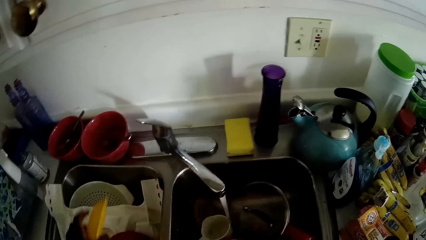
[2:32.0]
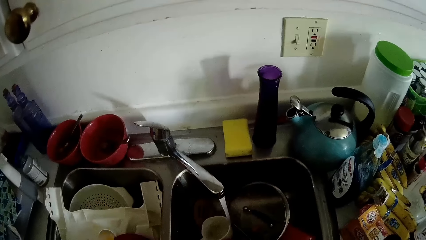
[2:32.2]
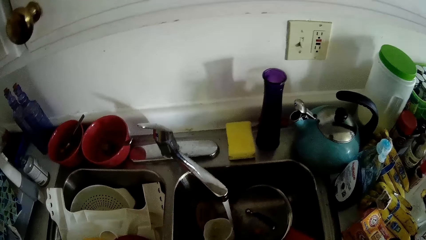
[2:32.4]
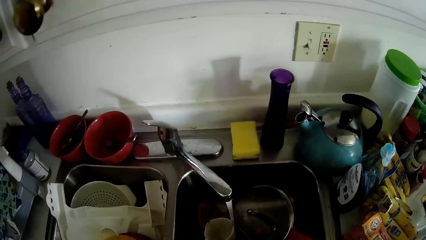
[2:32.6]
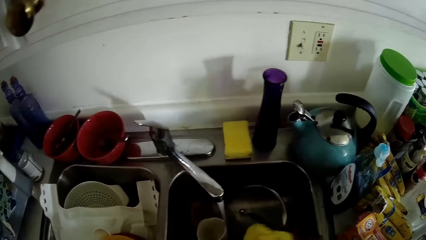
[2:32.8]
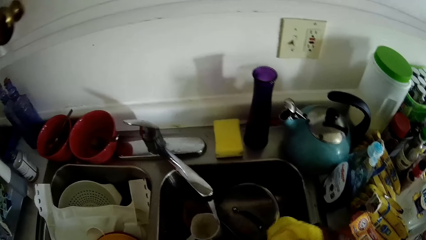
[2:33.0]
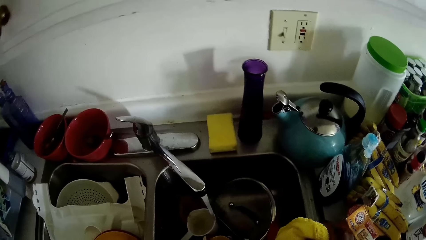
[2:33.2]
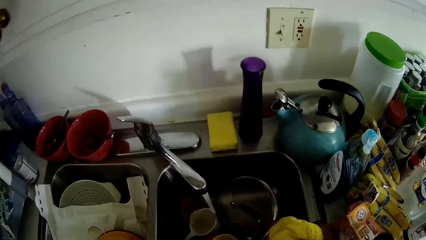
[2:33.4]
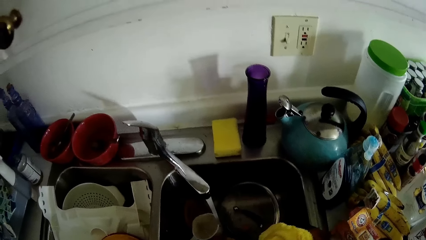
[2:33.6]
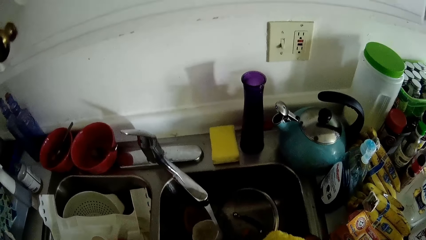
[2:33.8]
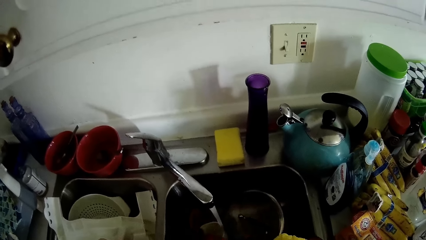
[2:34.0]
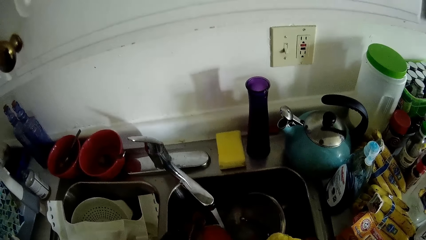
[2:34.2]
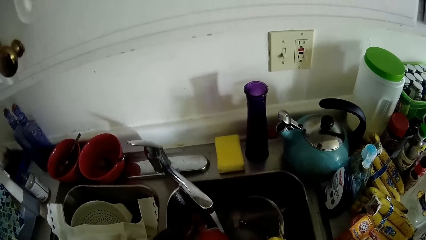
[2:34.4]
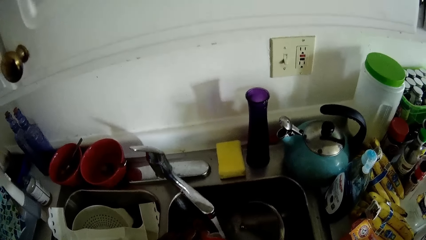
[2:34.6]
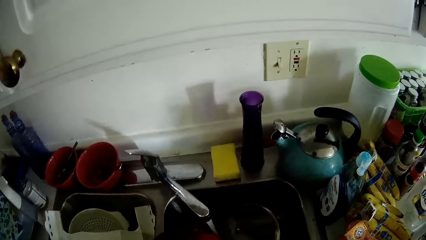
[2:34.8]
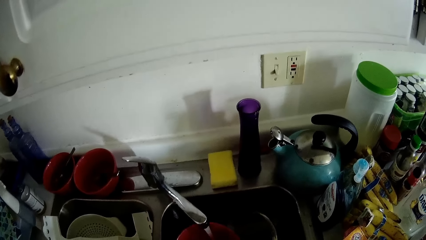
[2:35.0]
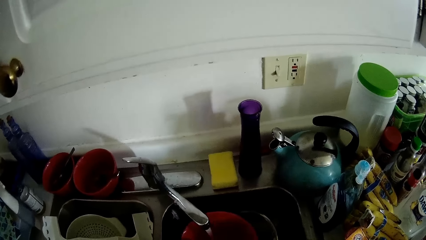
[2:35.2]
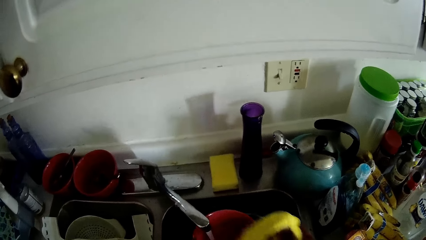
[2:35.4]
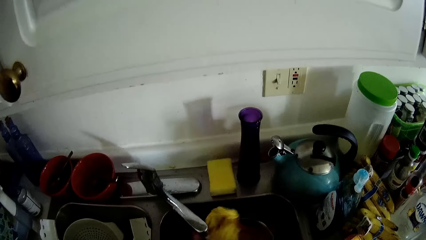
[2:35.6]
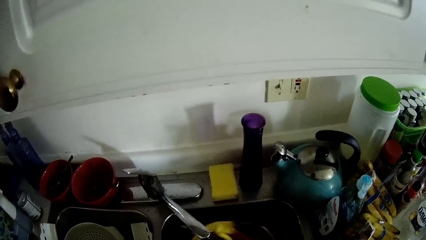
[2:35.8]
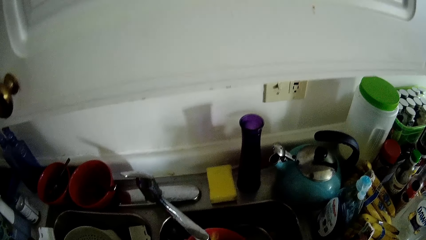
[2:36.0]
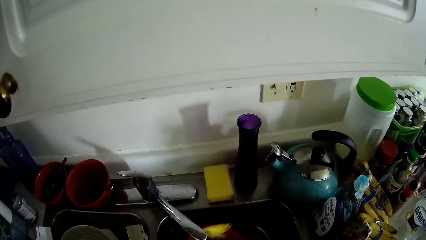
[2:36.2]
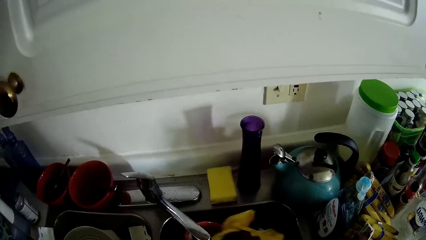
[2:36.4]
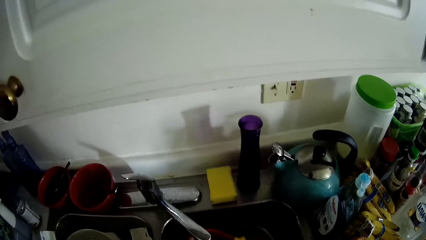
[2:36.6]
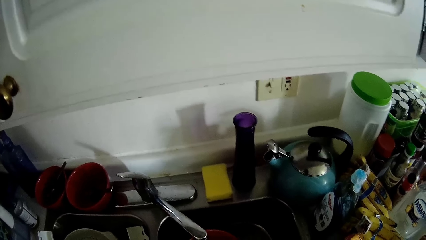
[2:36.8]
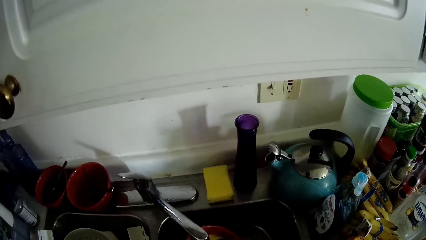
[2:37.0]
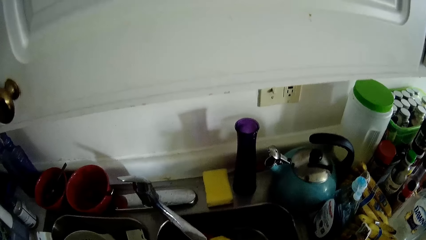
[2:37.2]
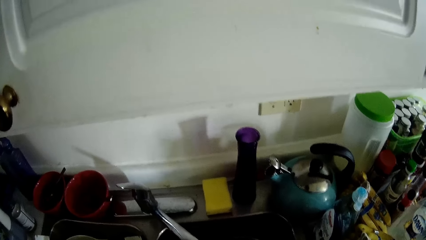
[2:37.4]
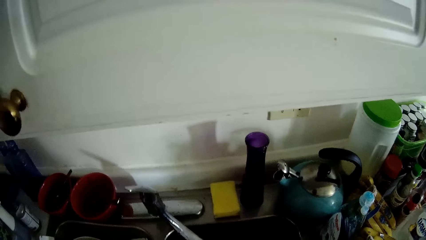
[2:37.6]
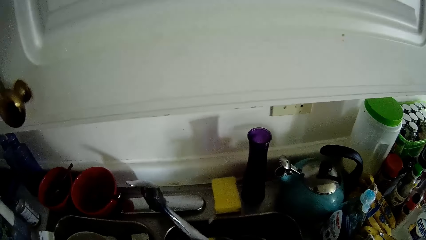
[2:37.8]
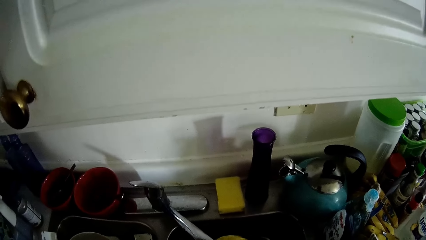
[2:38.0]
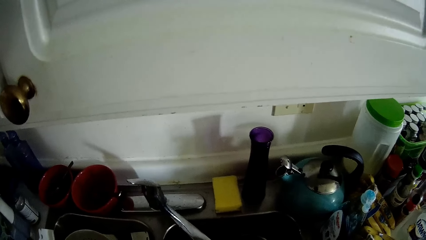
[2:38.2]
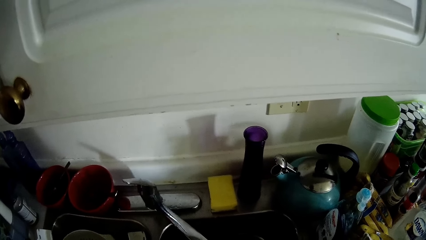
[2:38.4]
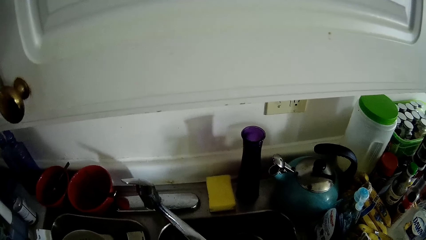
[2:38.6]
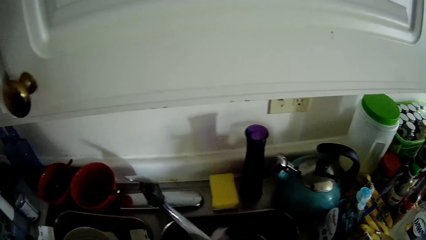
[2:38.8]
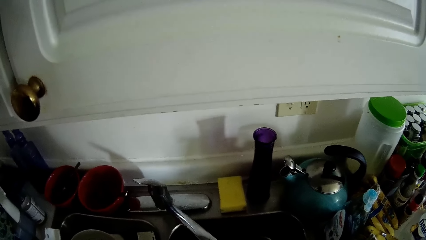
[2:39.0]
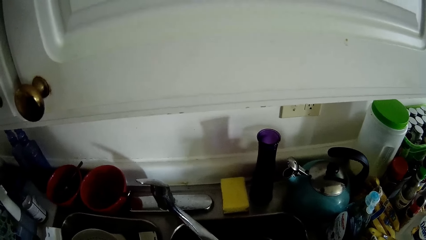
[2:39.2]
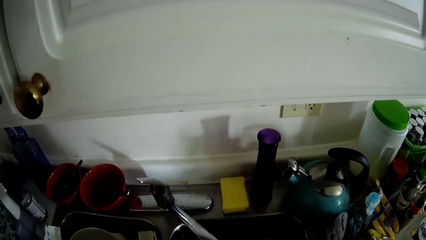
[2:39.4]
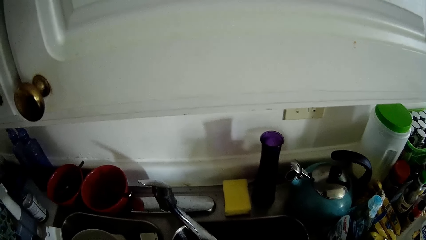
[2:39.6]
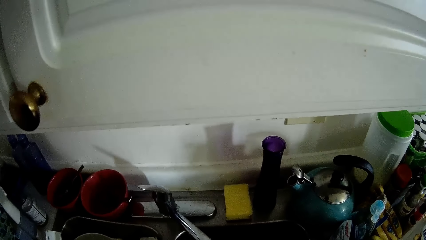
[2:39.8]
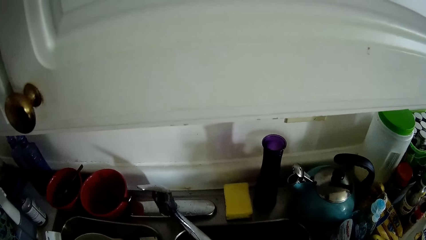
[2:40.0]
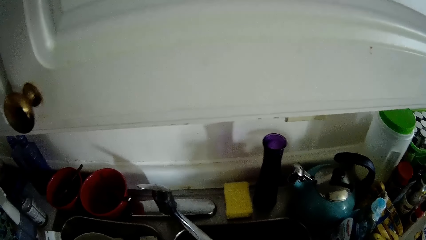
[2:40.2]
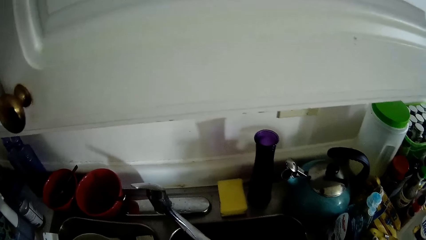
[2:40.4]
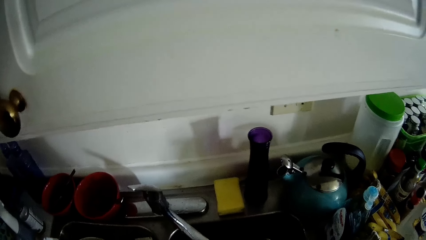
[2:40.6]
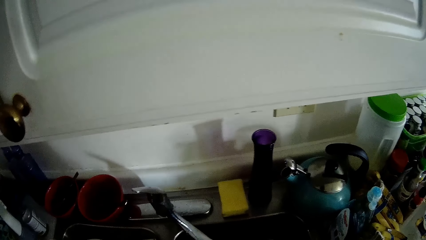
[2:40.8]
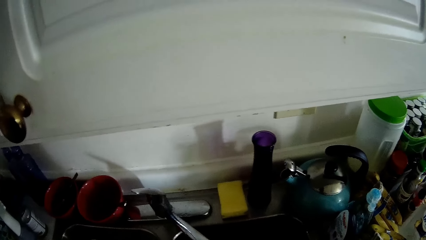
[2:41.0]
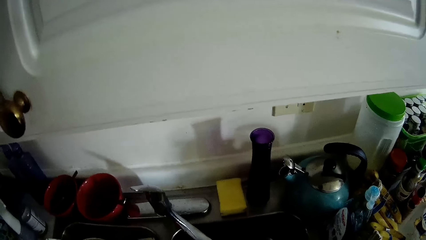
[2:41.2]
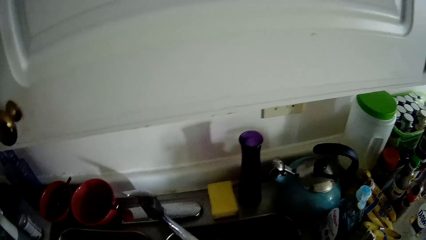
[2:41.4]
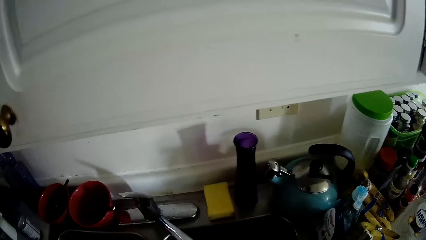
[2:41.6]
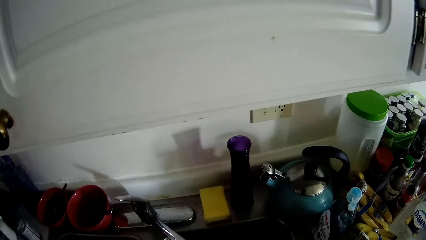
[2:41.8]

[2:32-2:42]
The camera wearer drops the plate in the kitchen sink with her left hand. She holds the sponge in her right hand. She picks up a bowl or plate from the kitchen sink with her left hand. She washes the bowl in her left hand with the sponge in her right hand on the sink. She converses with a baby.

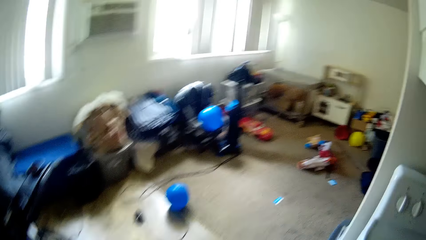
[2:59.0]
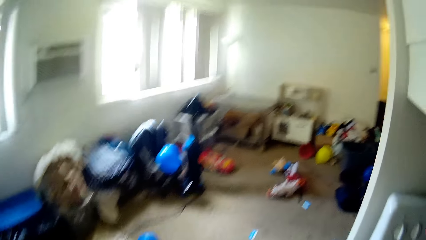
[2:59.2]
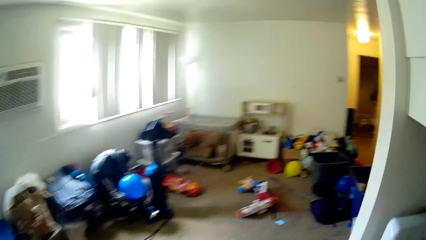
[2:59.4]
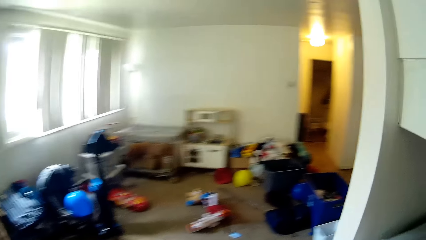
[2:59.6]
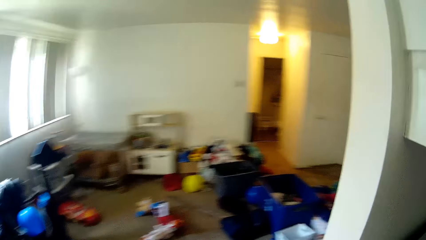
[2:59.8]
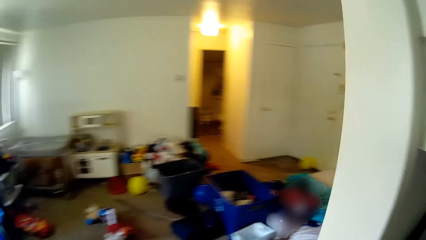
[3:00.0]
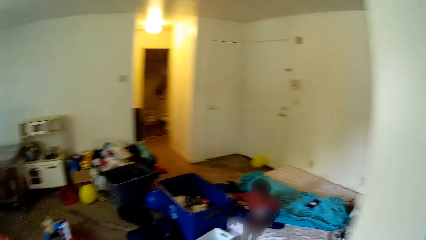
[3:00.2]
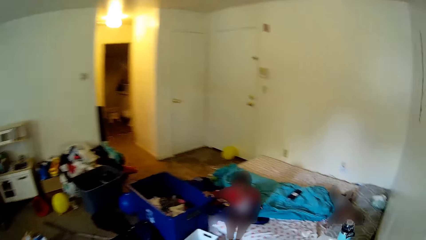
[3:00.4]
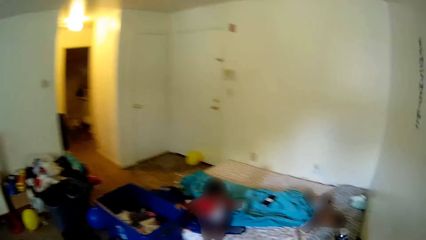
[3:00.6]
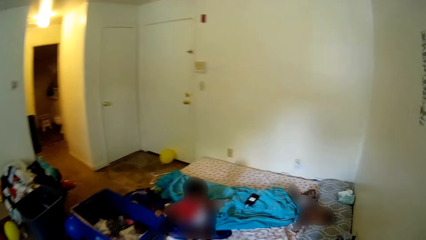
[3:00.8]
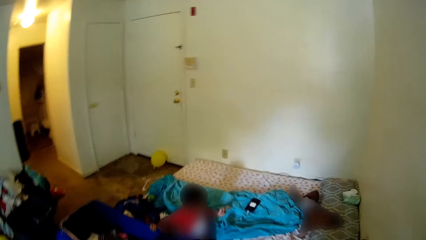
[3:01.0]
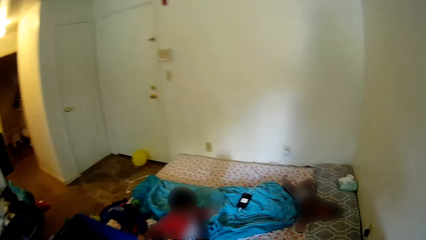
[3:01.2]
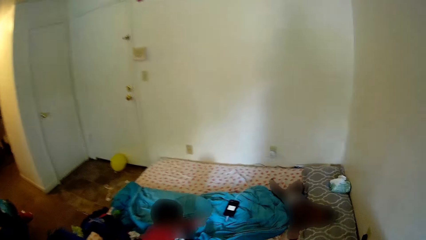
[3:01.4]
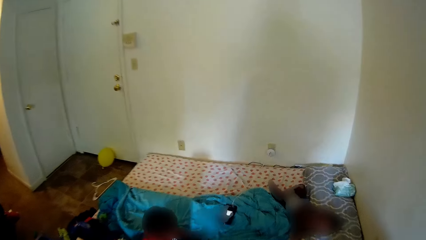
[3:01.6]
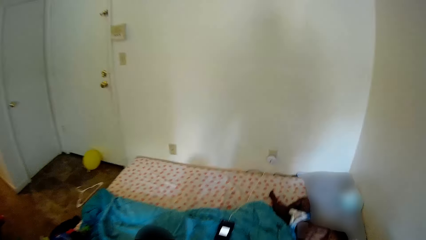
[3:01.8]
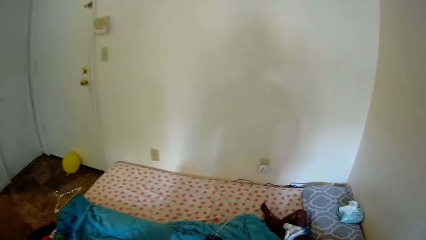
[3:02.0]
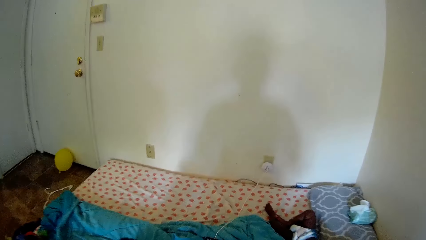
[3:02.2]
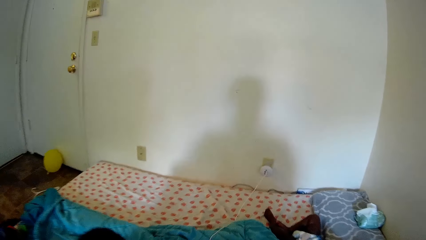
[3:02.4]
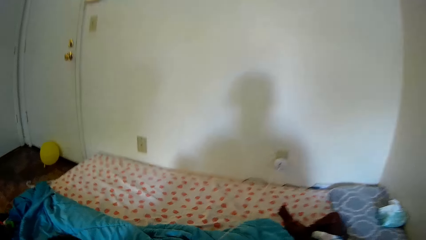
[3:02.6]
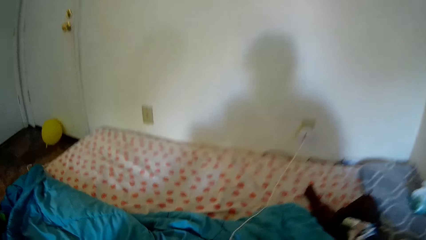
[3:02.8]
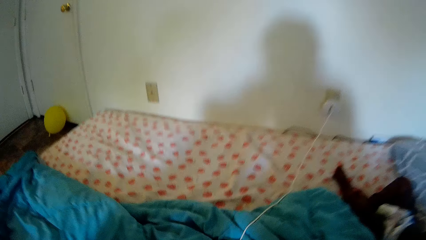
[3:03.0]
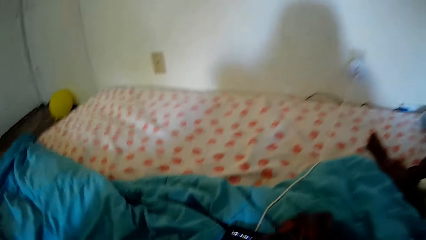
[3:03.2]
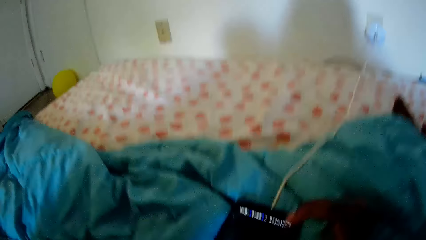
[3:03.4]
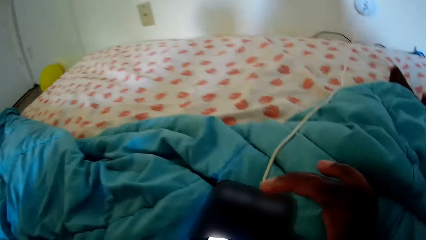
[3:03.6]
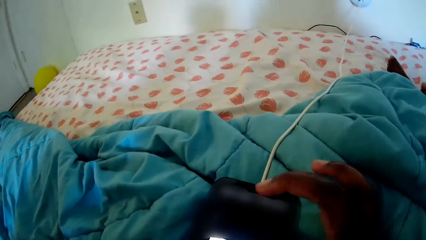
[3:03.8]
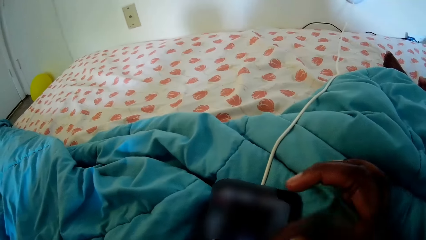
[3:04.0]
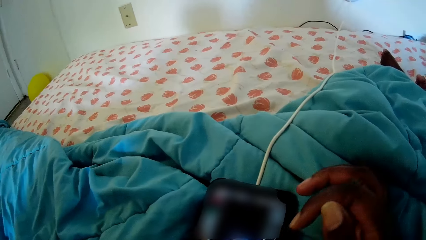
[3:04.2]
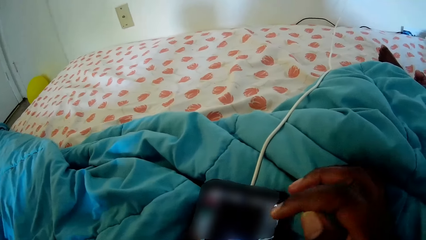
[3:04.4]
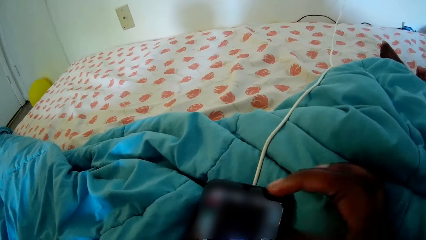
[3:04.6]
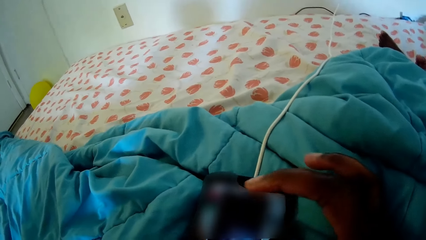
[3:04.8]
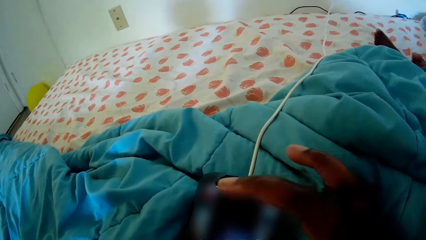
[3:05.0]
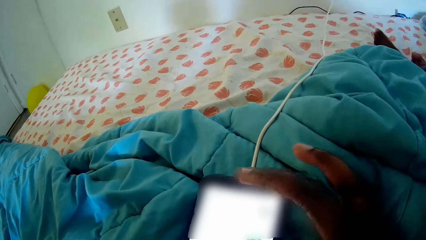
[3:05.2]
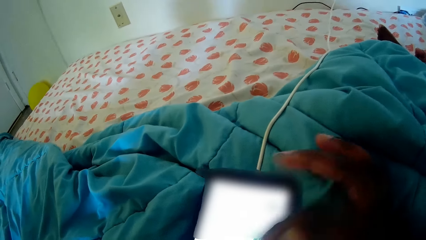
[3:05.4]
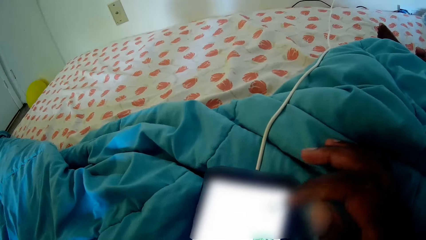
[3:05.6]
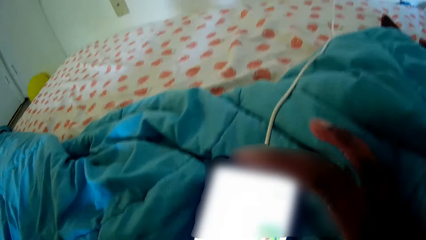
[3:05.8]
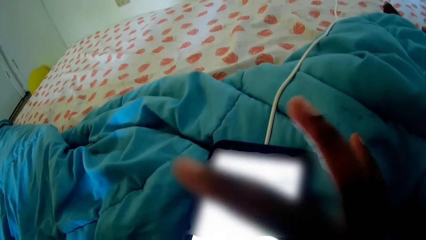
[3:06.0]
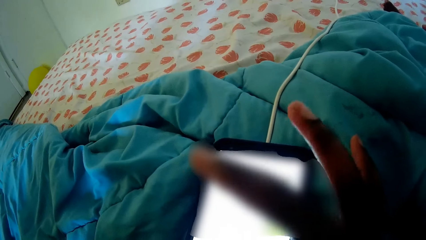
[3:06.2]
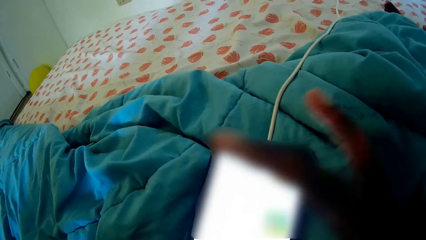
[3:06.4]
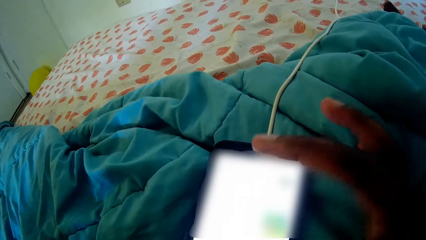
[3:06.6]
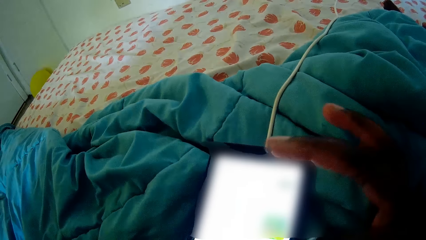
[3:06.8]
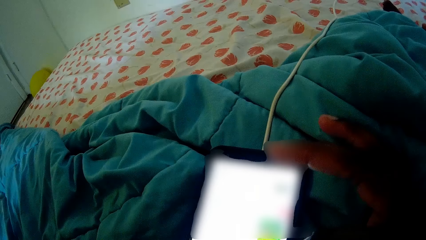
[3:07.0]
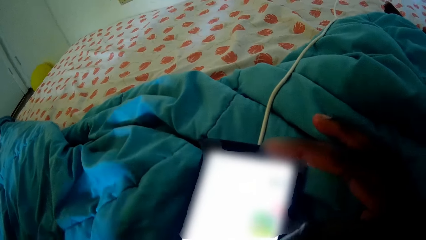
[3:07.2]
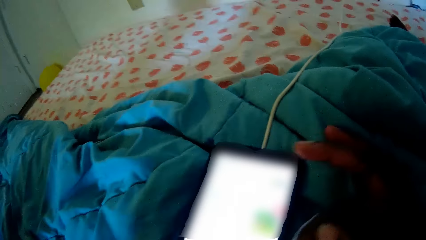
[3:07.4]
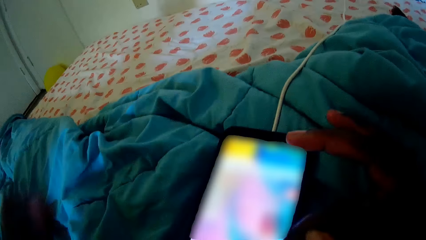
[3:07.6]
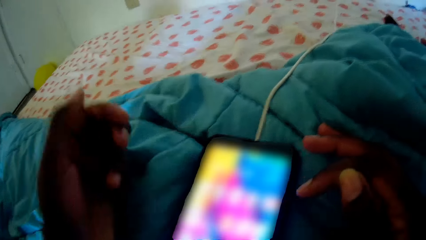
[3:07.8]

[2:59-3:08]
The camera wearer walks around the house. A man bends on the mattress. The camera wearer kneels down. She converses with a baby. She operates a phone on a bed with her right hand. She converses with the man. She uses the phone.
